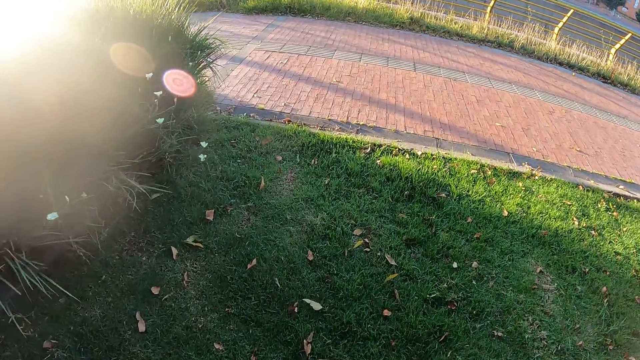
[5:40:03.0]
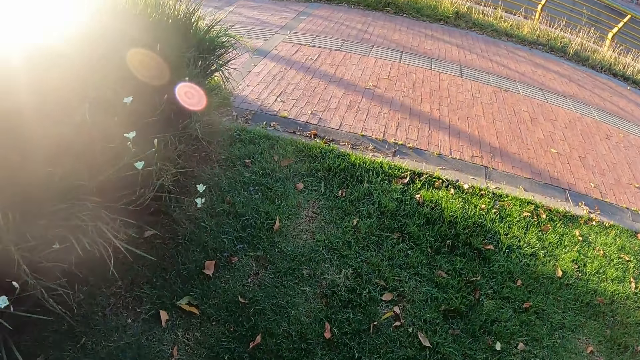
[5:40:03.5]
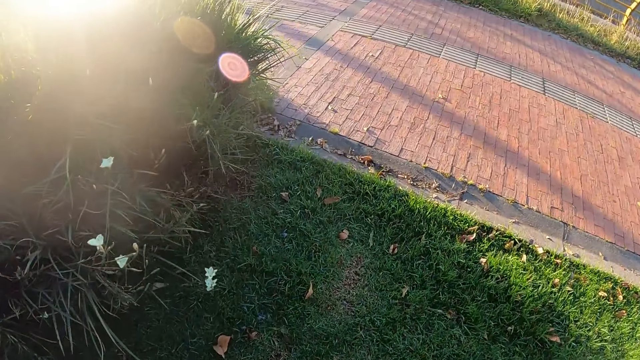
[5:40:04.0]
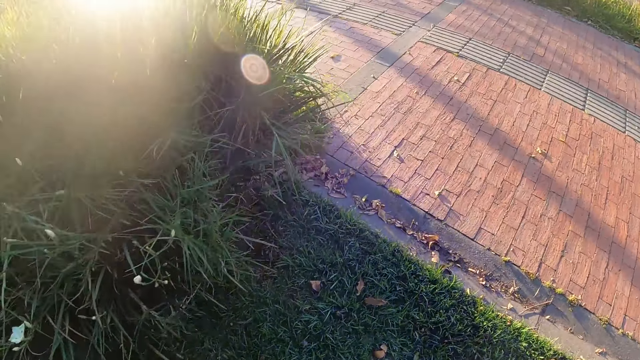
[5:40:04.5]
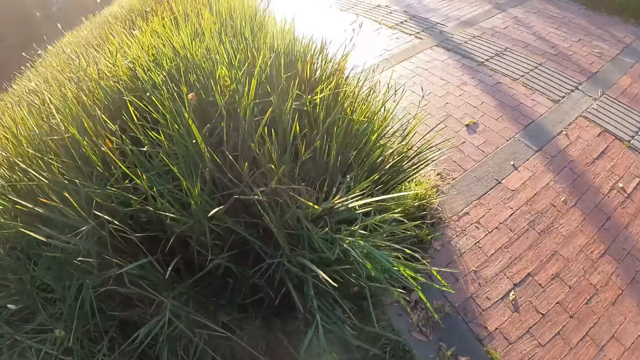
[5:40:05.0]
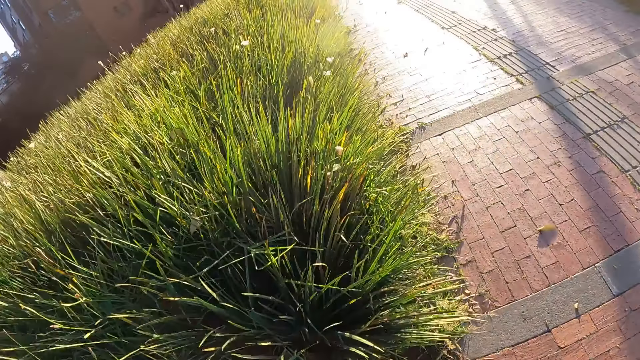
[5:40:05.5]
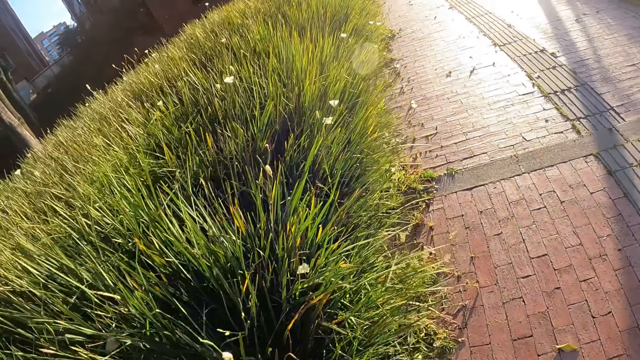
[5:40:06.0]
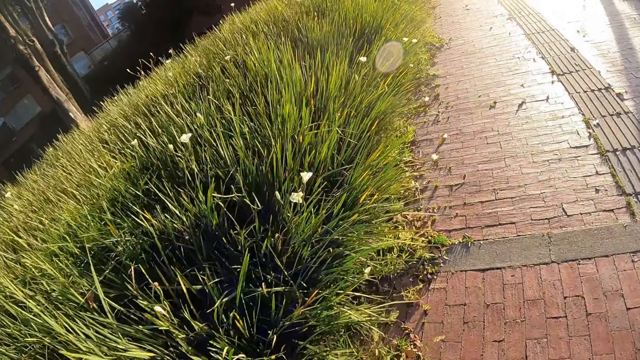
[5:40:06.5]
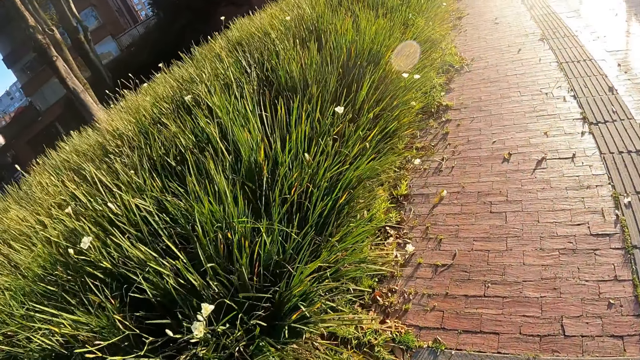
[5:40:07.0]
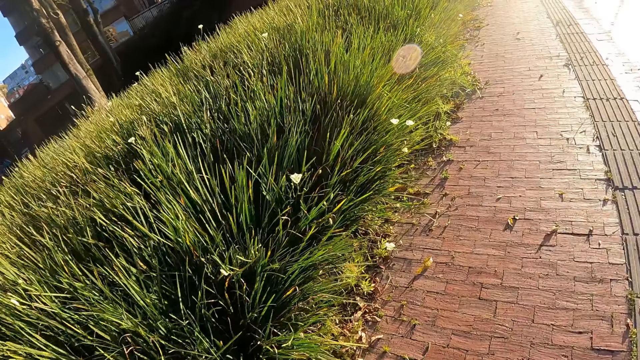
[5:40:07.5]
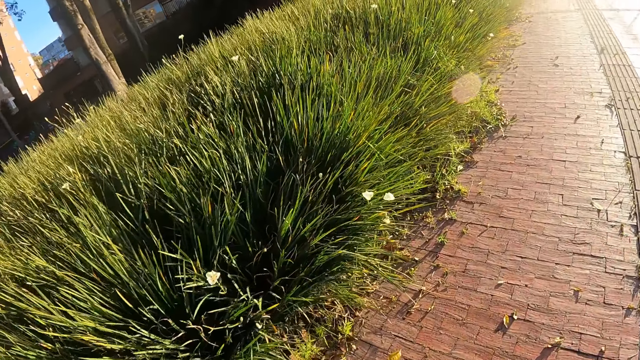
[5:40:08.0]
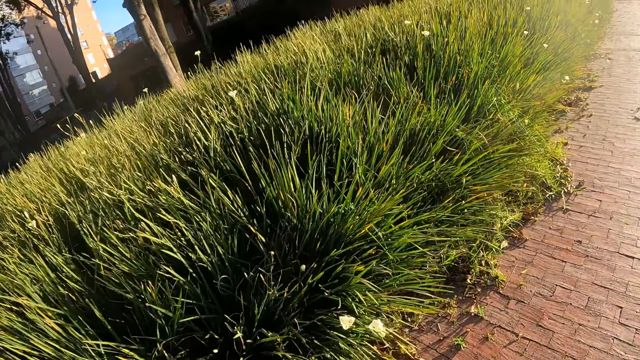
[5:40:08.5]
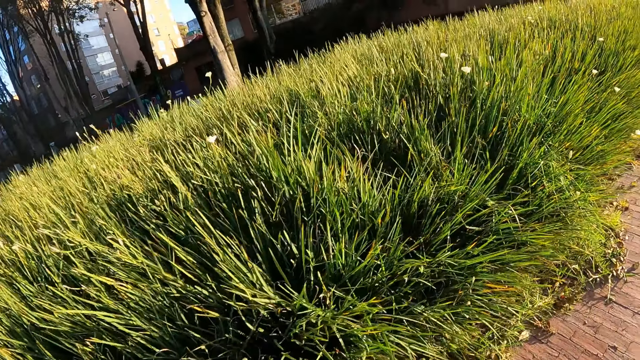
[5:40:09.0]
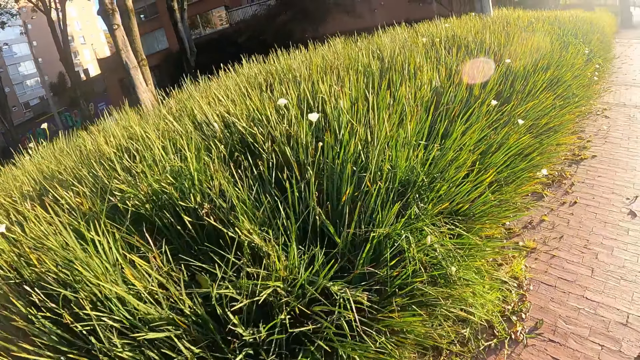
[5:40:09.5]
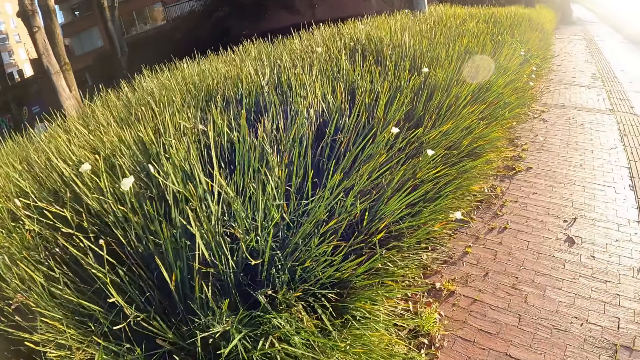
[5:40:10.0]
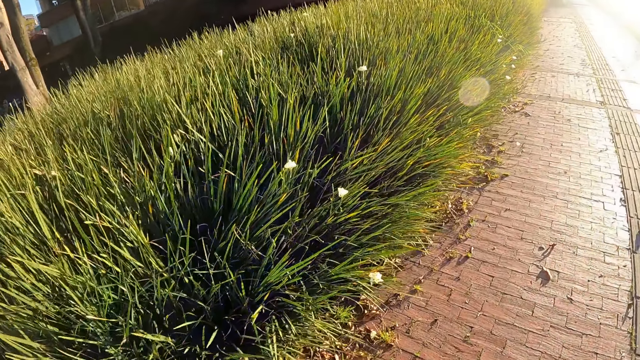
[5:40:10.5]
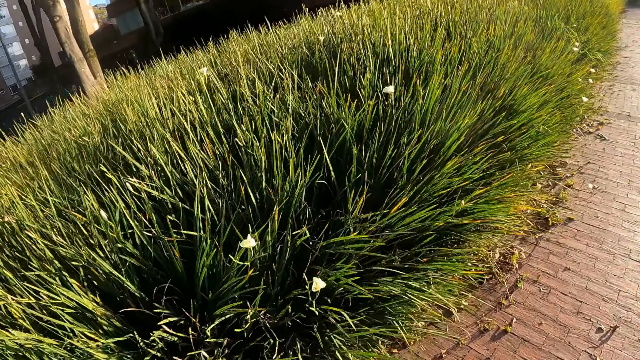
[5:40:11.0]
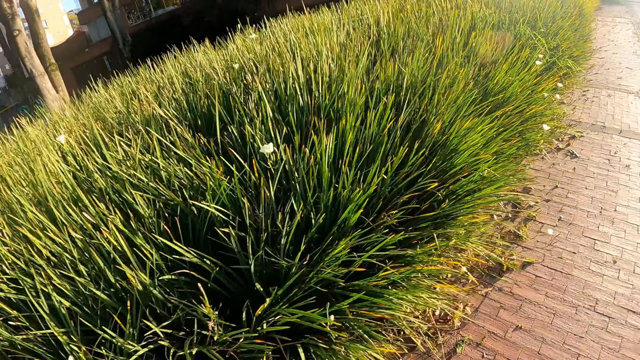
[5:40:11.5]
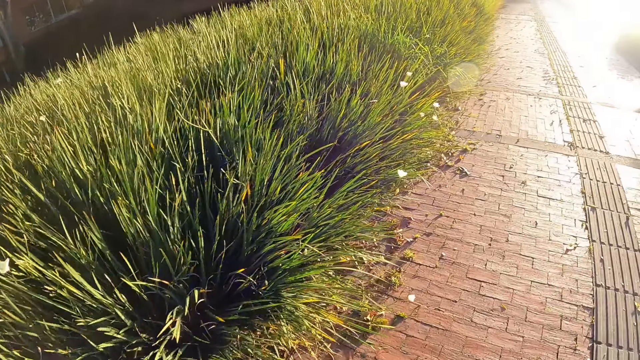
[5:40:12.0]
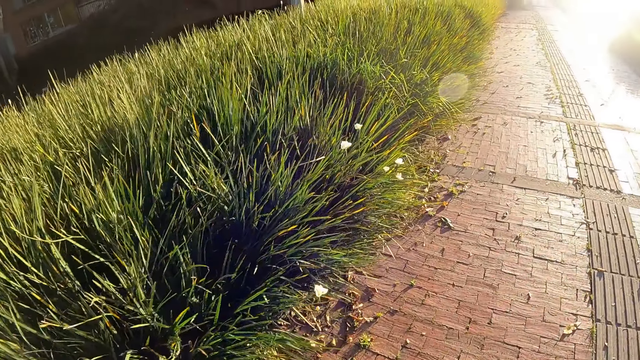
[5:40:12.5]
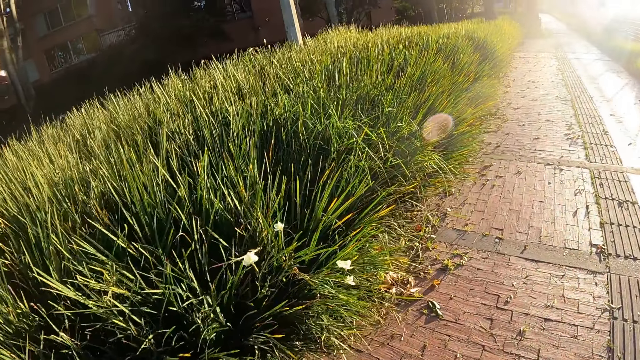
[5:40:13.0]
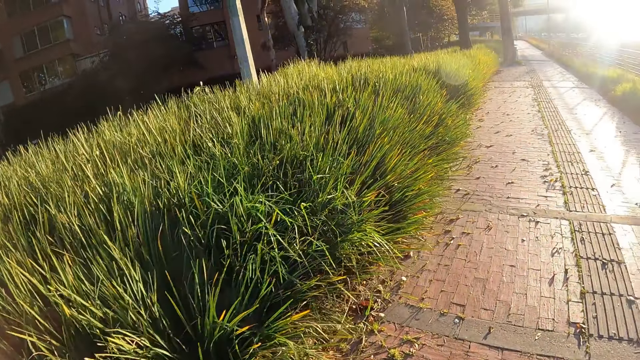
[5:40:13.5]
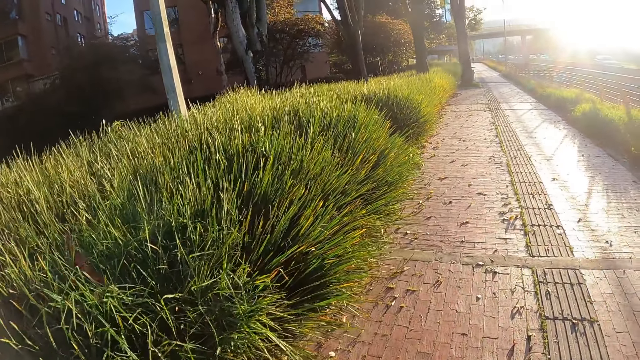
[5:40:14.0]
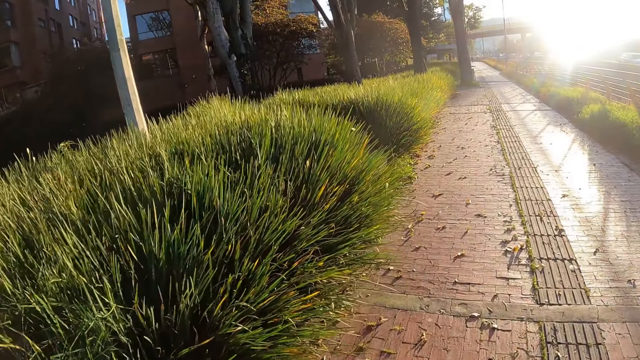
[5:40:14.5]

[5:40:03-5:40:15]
The camera wearer walks on the sidewalk.

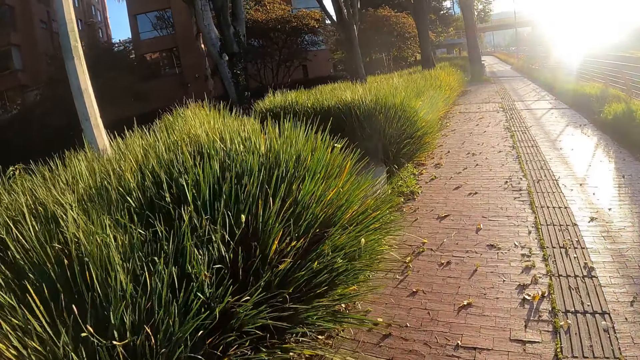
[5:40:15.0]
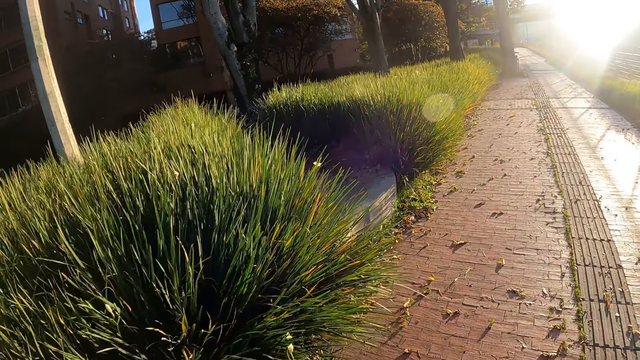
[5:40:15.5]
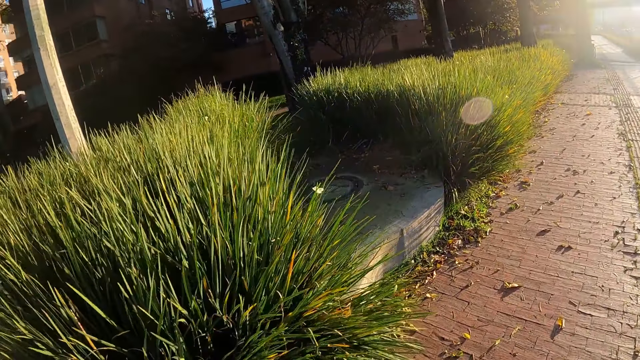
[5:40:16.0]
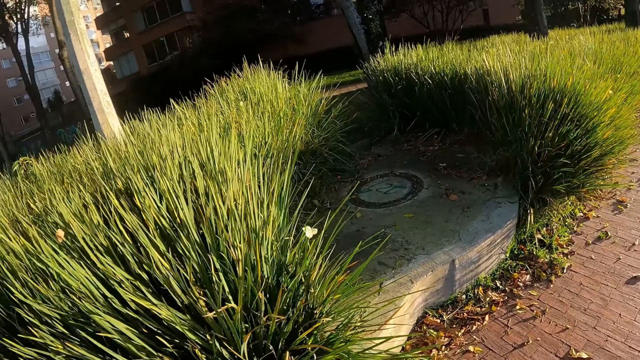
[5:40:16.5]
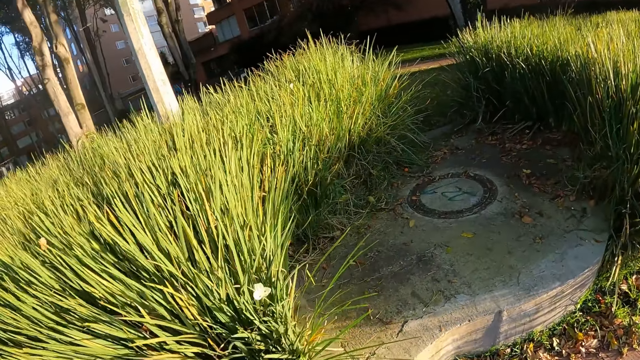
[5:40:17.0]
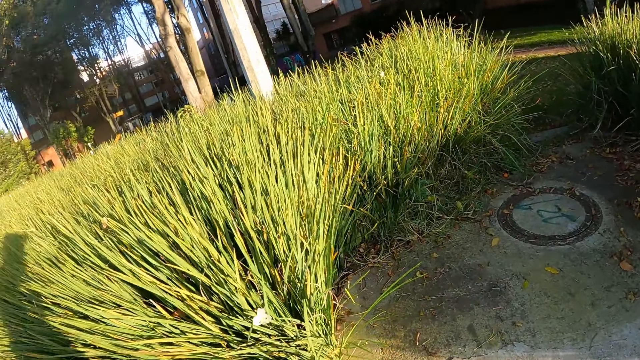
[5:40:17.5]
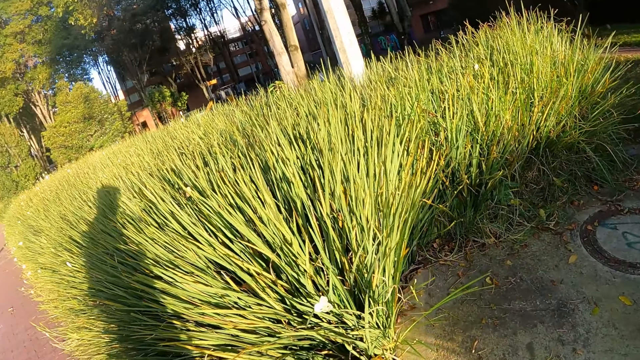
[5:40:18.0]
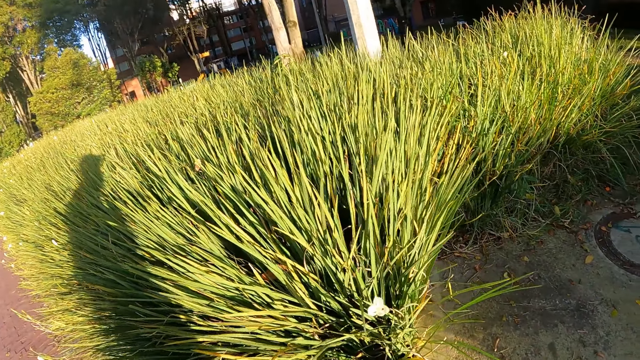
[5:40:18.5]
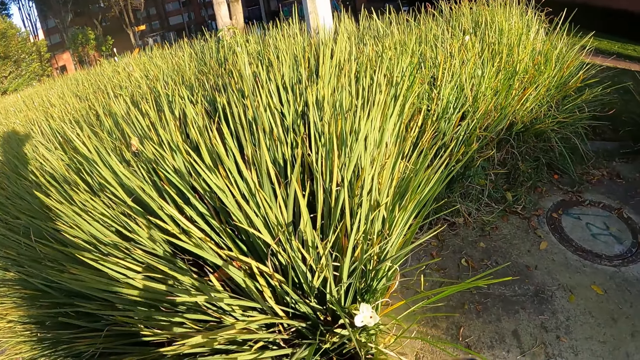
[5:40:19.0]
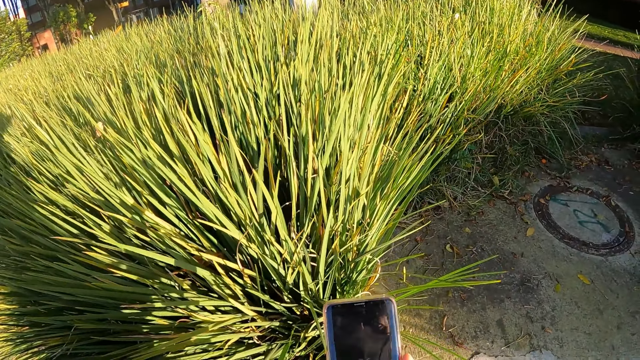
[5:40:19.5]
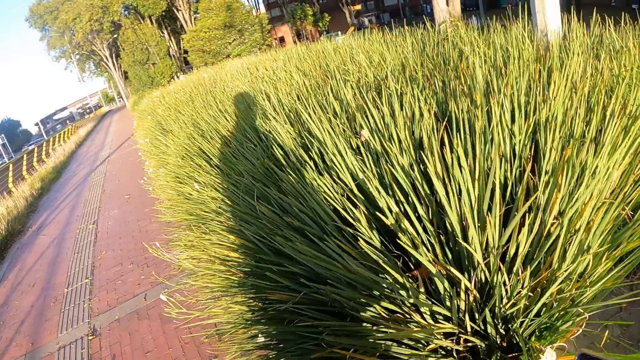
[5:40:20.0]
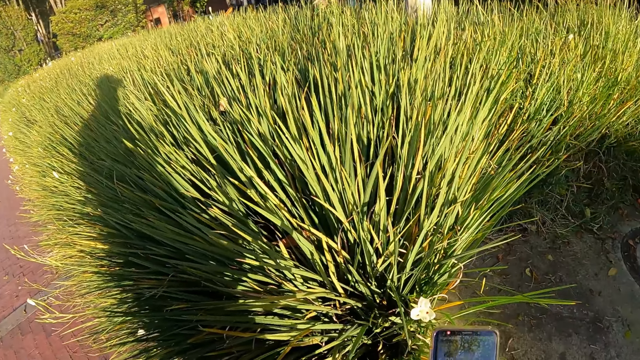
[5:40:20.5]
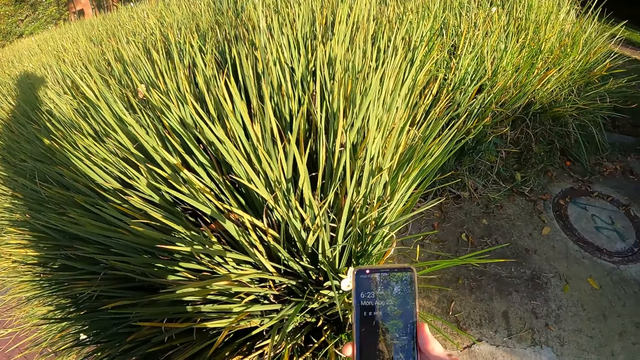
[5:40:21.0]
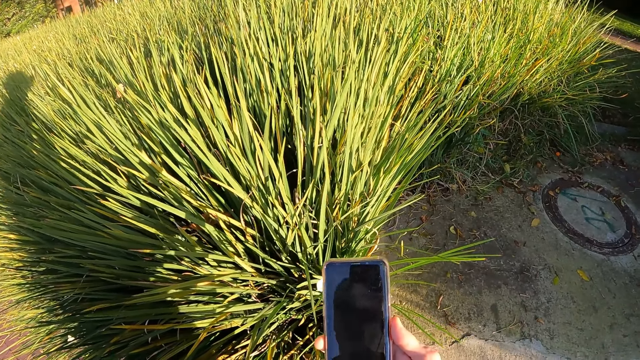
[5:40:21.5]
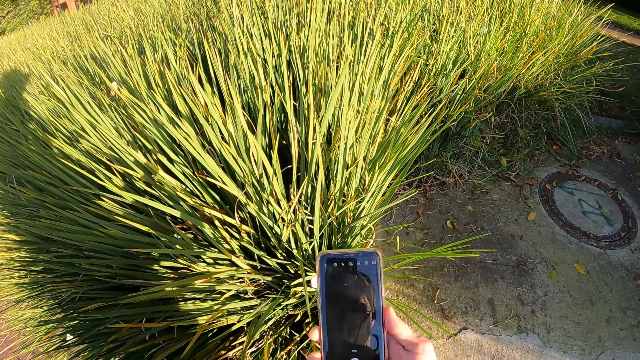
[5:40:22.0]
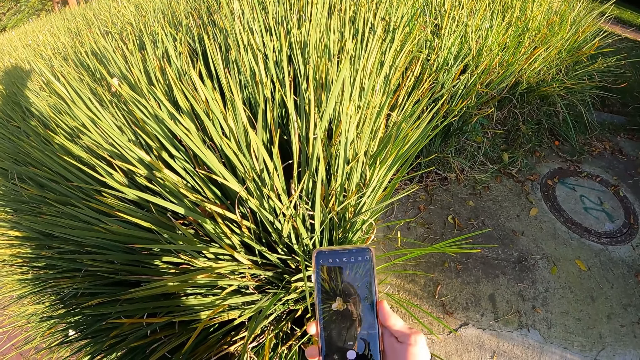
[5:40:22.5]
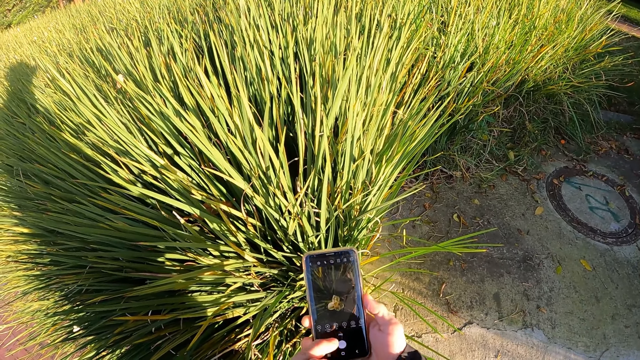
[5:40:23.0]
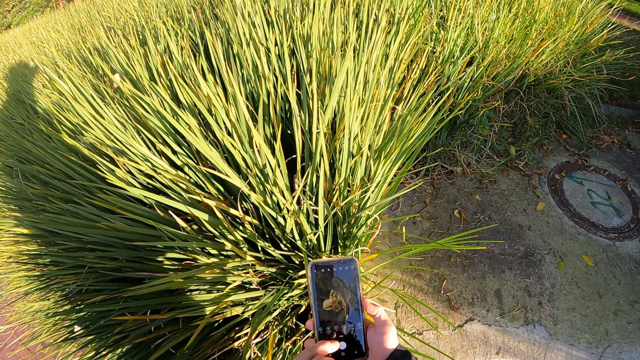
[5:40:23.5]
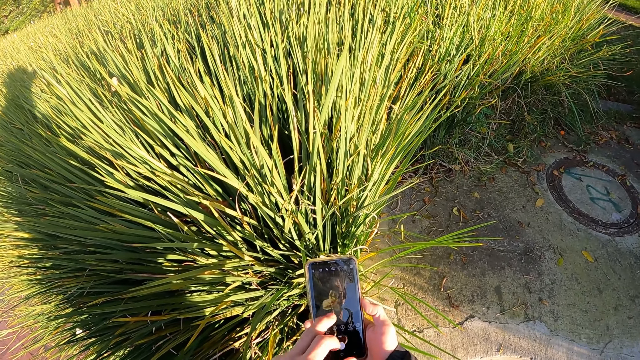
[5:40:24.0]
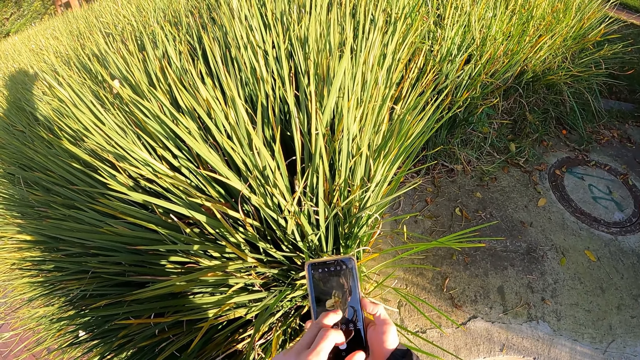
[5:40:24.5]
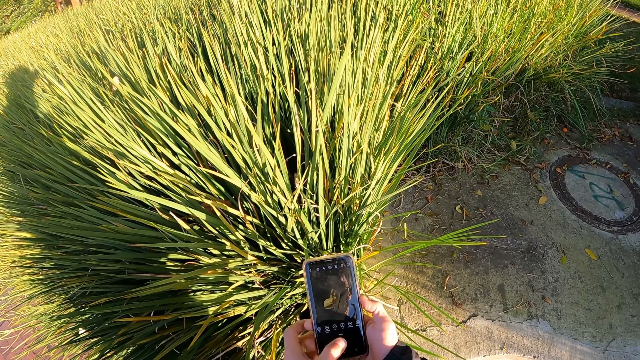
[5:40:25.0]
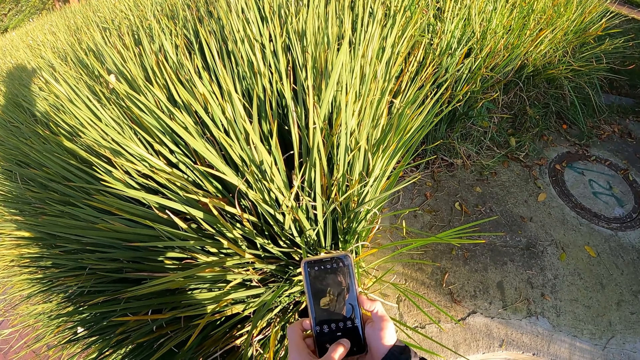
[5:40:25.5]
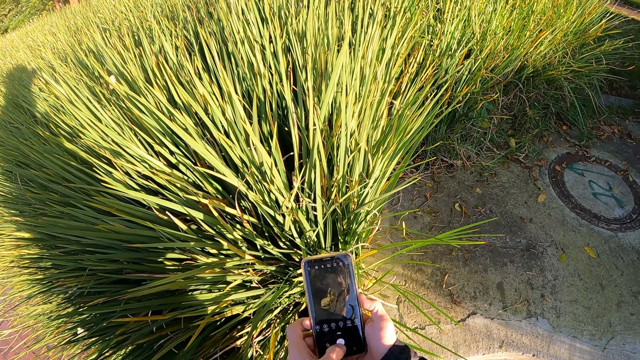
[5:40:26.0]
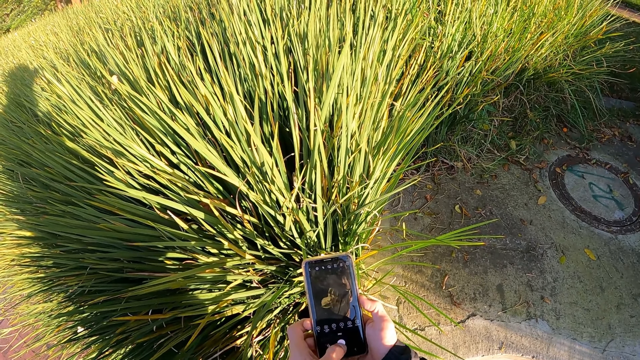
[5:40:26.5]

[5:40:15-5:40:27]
The camera wearer pulls out a cellphone from his pocket with his right hand. He scrolls the cellphone. He operates the cellphone in his right hand with his left hand.
